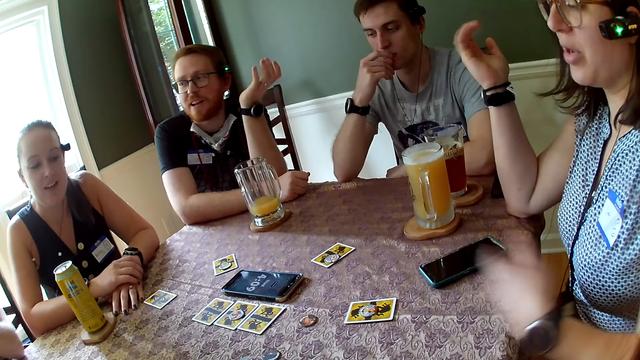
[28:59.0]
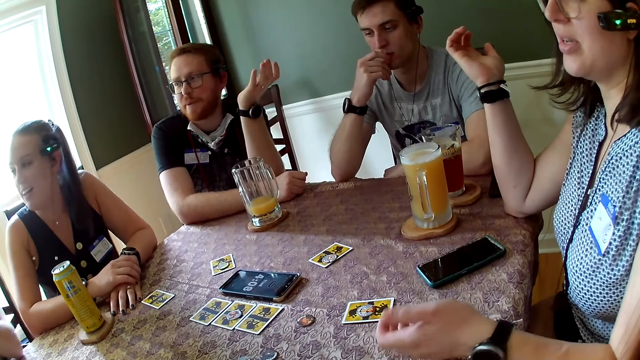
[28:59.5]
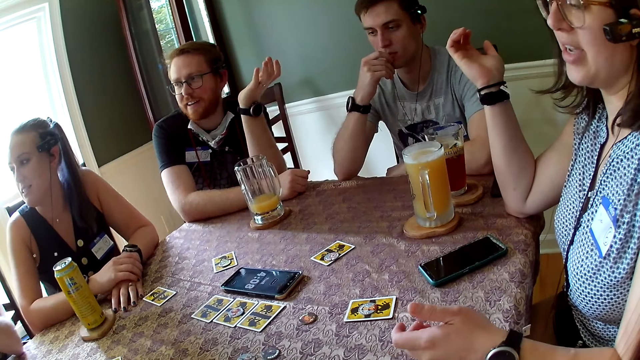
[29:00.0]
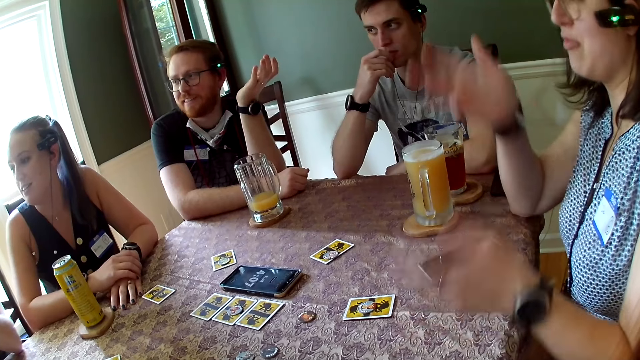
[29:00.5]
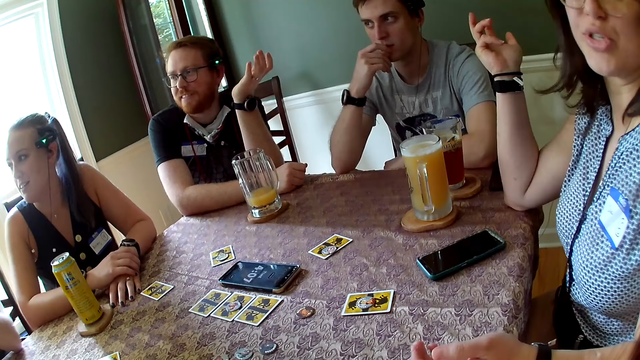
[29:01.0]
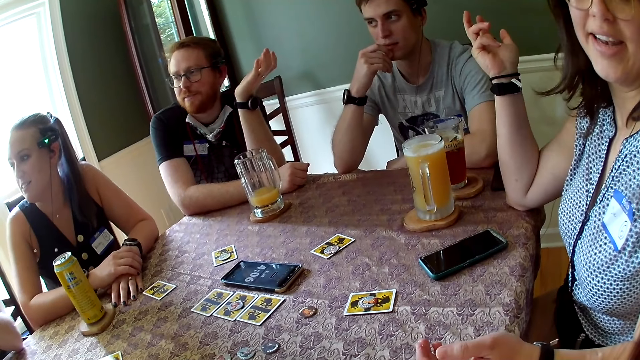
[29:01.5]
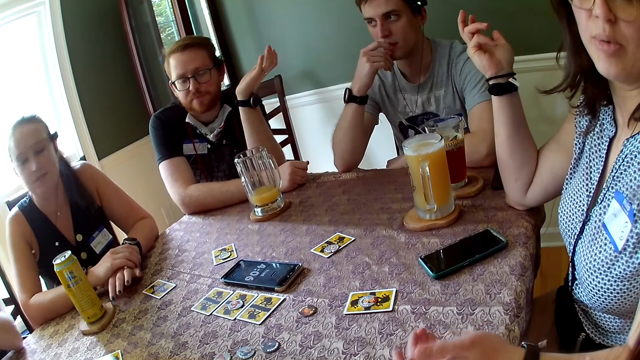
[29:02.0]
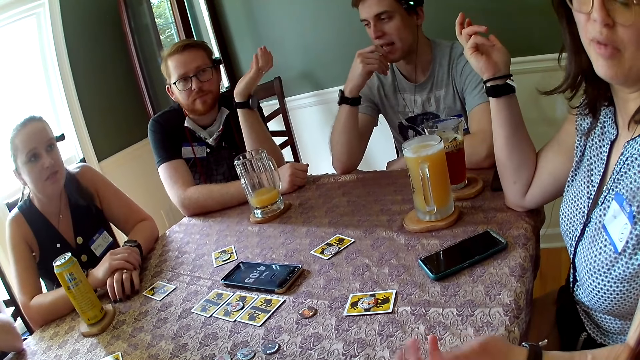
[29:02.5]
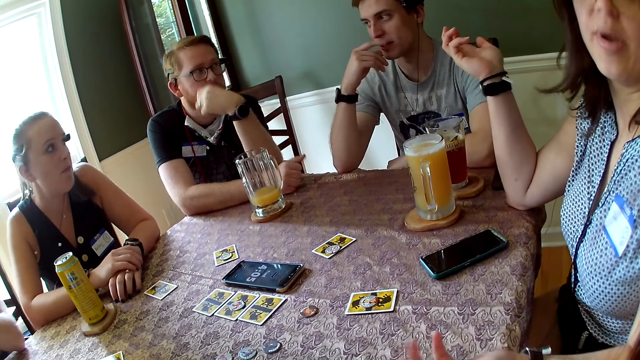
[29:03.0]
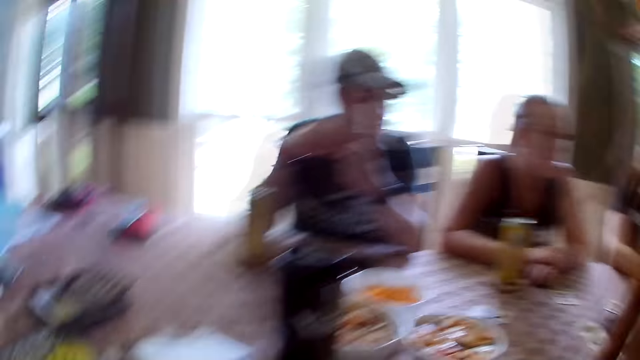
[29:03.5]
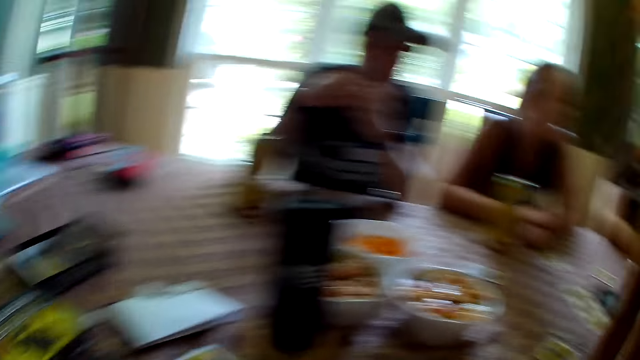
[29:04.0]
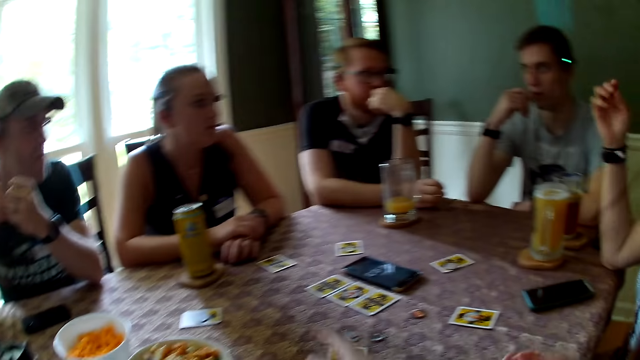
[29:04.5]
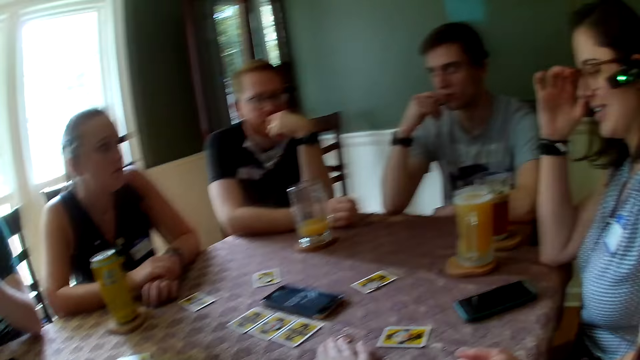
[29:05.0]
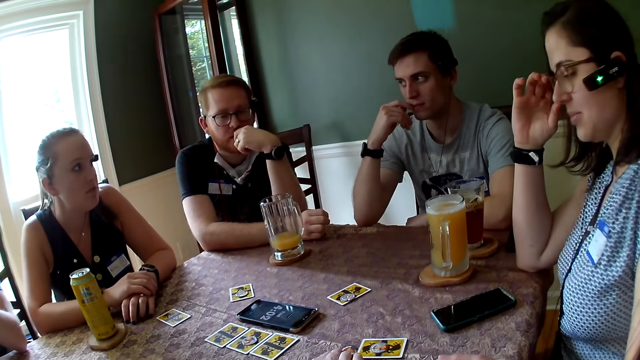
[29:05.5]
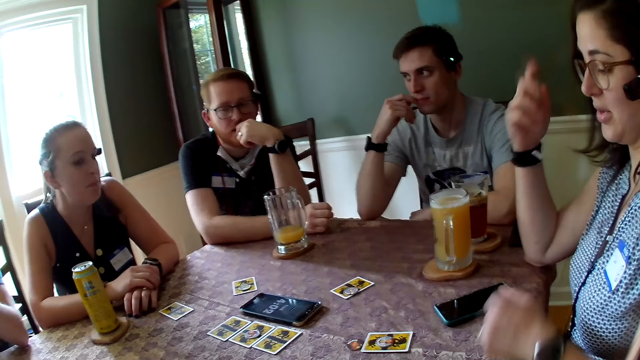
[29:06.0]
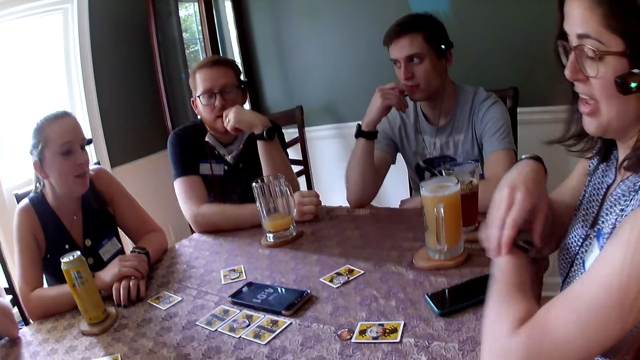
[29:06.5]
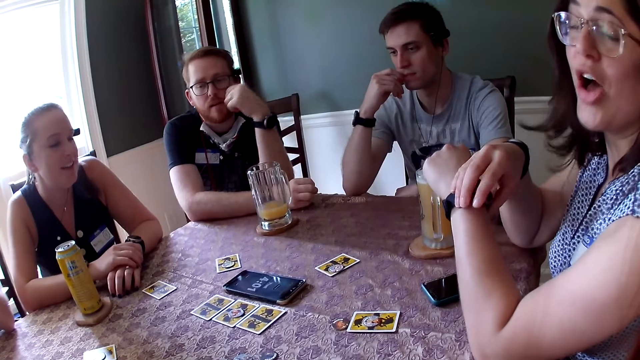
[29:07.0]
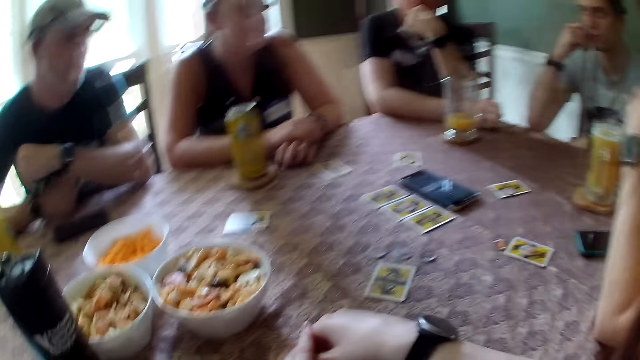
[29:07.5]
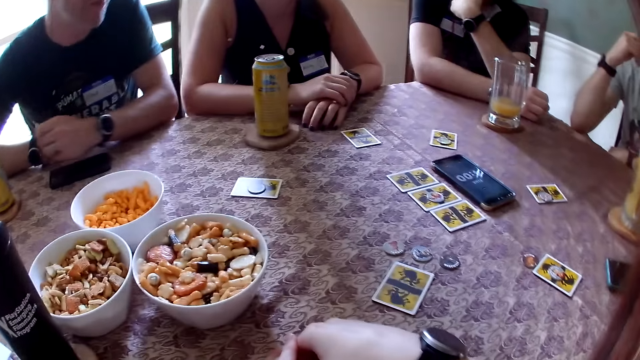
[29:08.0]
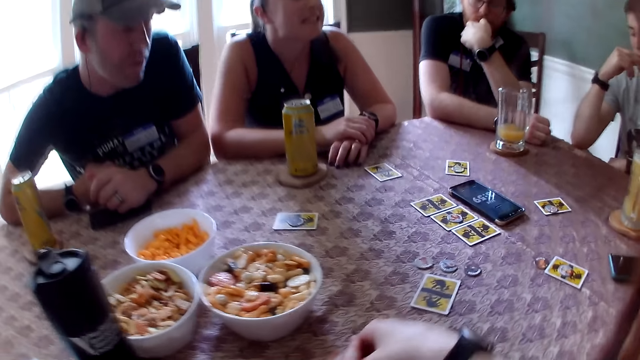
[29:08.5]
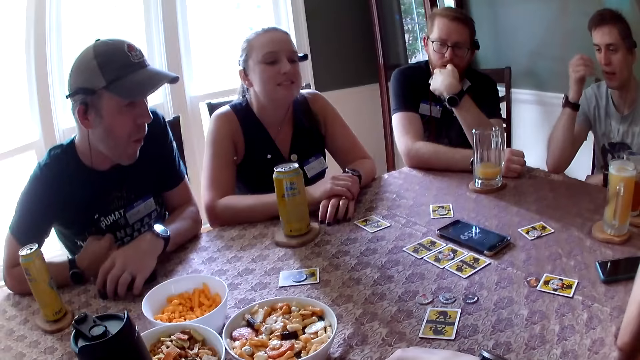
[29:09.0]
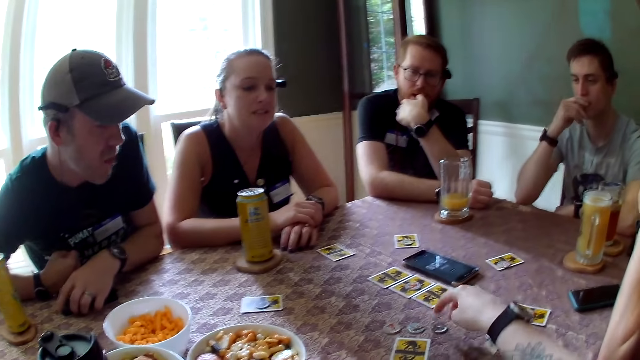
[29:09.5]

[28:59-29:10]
The second man holds out his left hand and interacts with the third man. The first woman gesticulates with her left hand. The other woman interacts with the third man. The first woman gesticulates with both hands. The first man converses with the other woman, the third man, the camera wearer, the first woman and the second man. The other woman moves the fingers of her left hand. The second man rests his left hand on his chin. The first woman adjusts her glasses with her right hand, gesticulates with her right hand and adjusts a watch on her left wrist with her right hand. The other woman interacts with the first man. The first woman interacts with the camera wearer. The third man places his hands on the table.

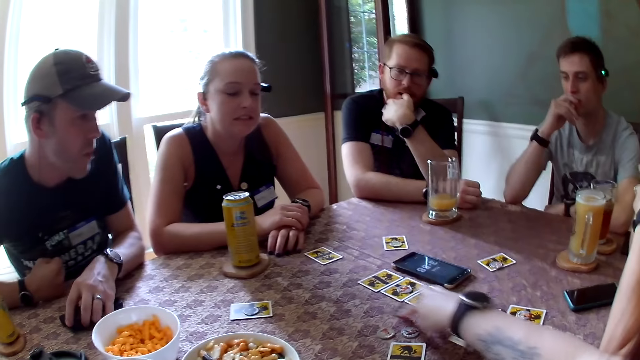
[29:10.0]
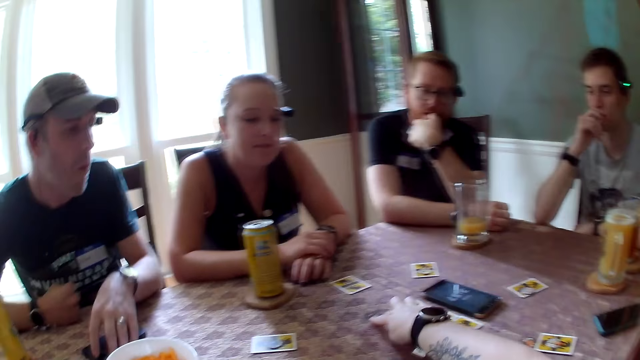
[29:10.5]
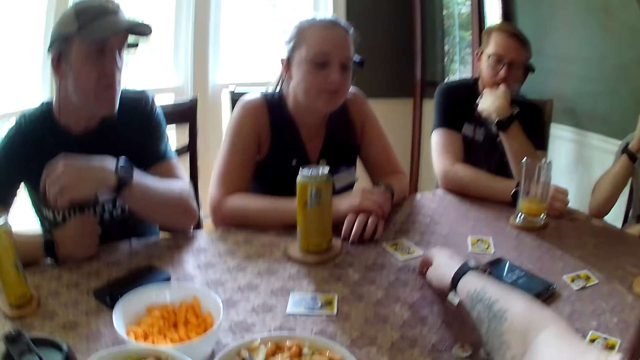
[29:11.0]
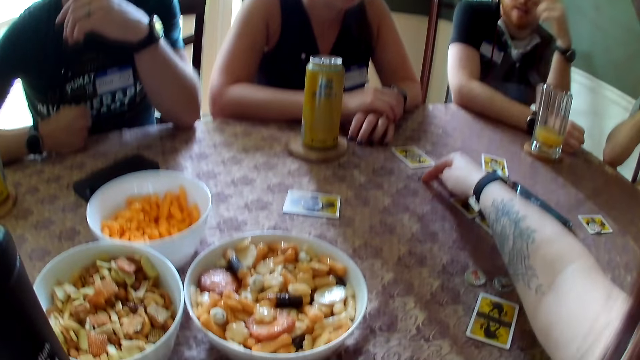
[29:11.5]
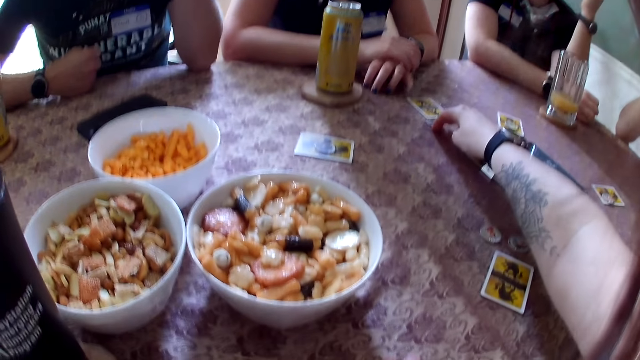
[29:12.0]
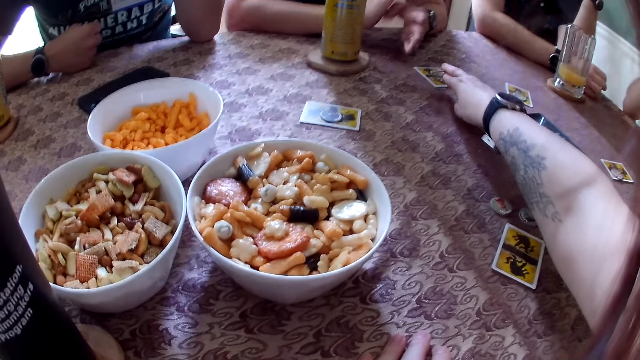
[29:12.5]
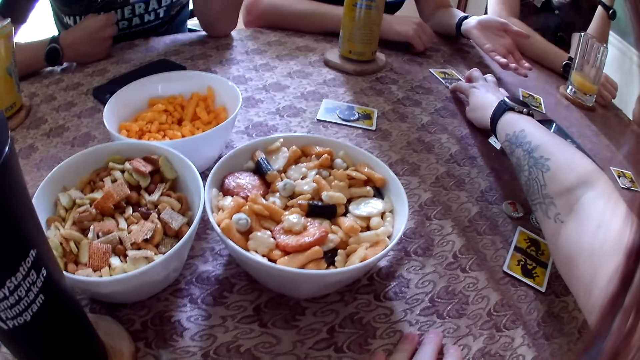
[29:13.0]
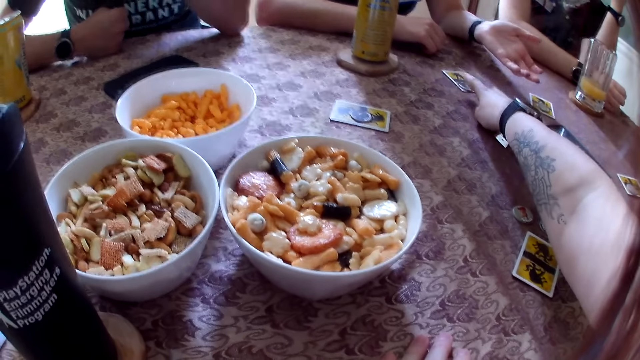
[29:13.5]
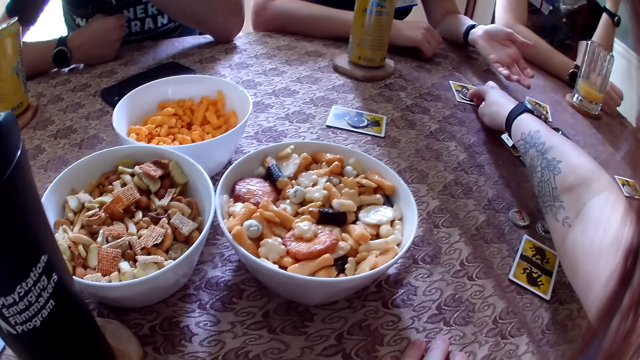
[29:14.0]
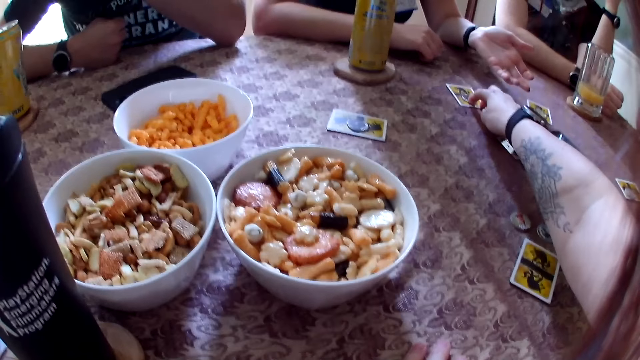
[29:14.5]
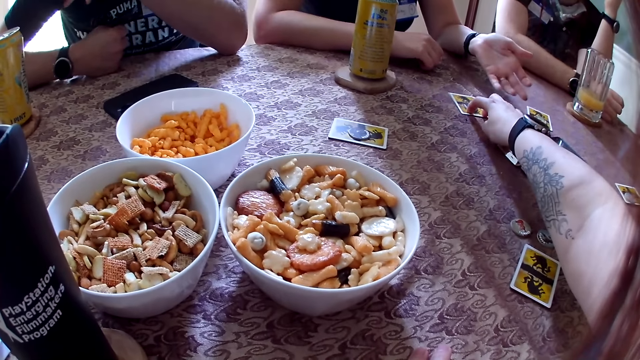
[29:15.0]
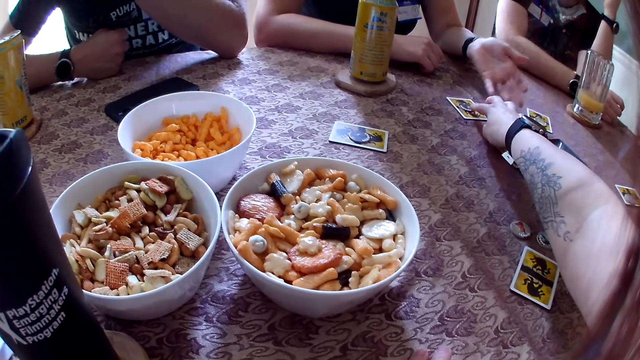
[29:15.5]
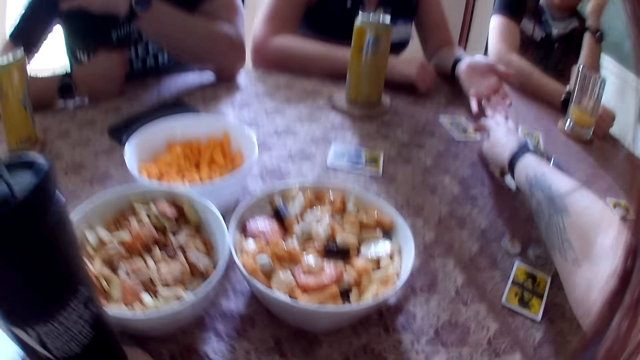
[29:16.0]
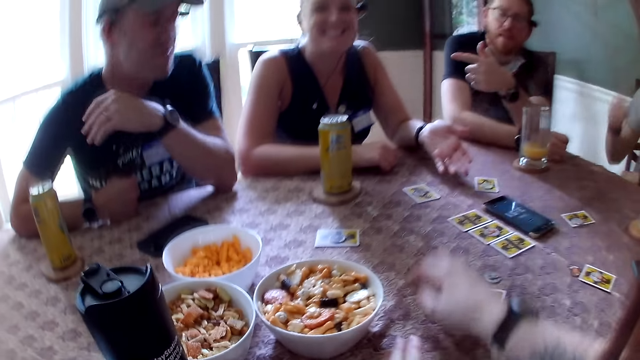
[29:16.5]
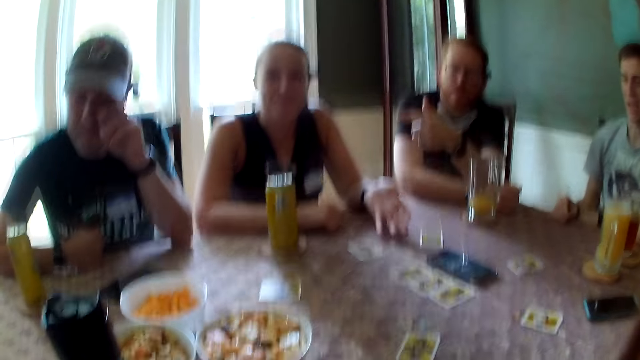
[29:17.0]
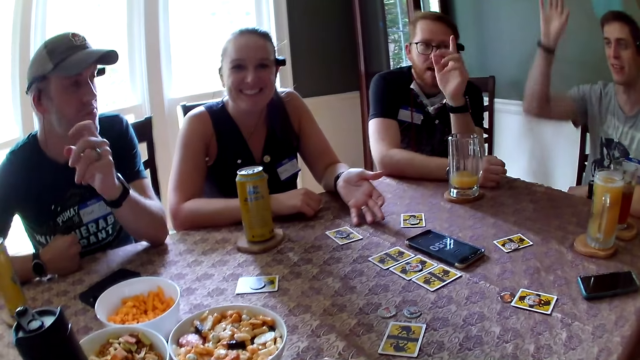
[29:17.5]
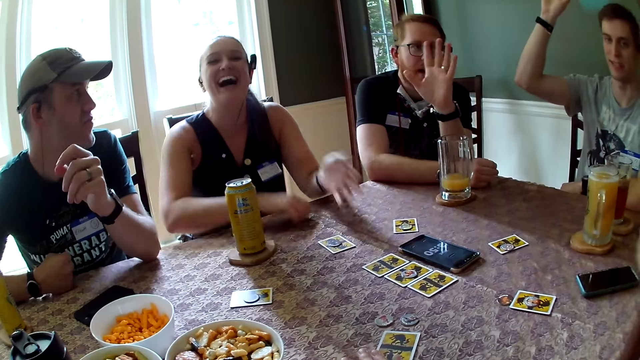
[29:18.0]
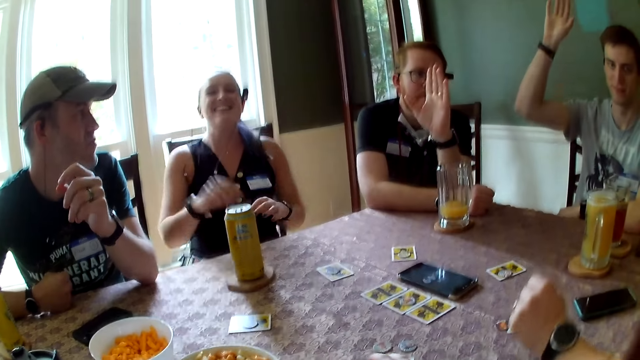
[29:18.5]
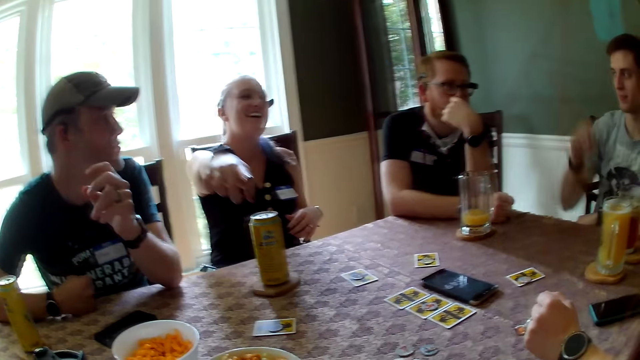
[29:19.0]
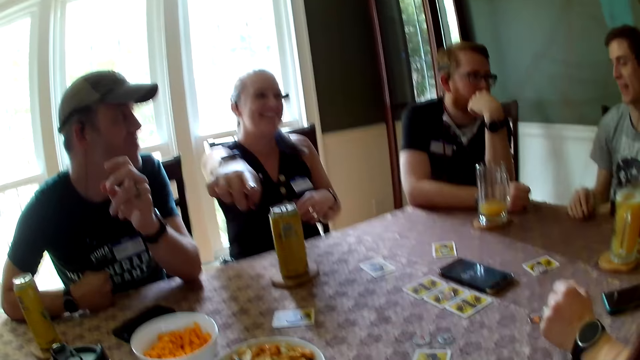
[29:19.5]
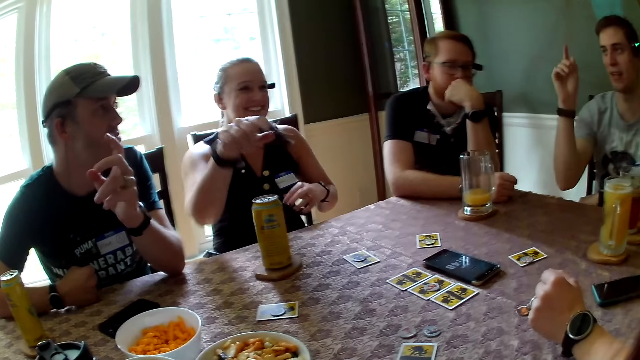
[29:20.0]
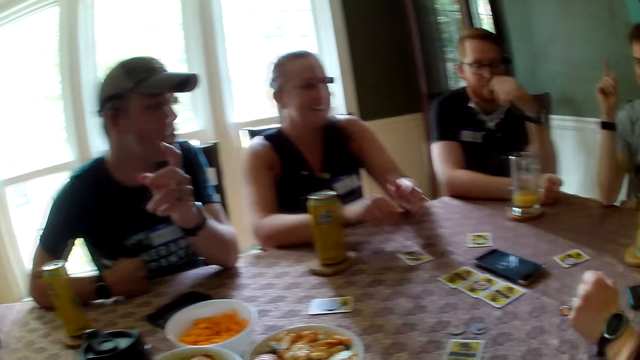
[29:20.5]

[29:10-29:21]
The camera wearer moves a coin on the table with her right index finger. She plays a card. A man moves the phone on the table with his left hand. A woman moves her left hand and interacts with the camera wearer. The camera wearer moves the card on the table with her right index finger. She moves the coin on the table with her right index finger. She moves the card on the table with her right index finger. She moves the coin on the table with her right index finger. She moves the card on the table with her right index finger. Another man points to the right with his left index finger and raises his left hand. A third man converses with the first man, the camera wearer, another woman, the second man and the first woman. The camera wearer touches the card on the table with her right hand. The first woman laughs, leans back on a chair and points her right index finger at the camera wearer. The second man rests his left hand on his chin.
